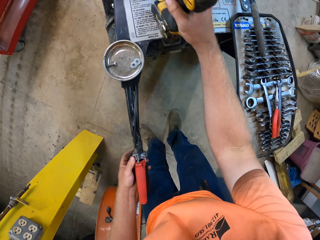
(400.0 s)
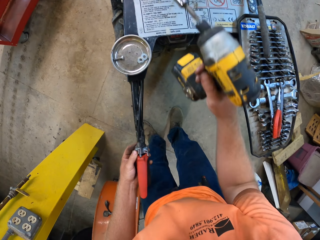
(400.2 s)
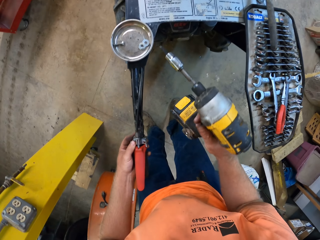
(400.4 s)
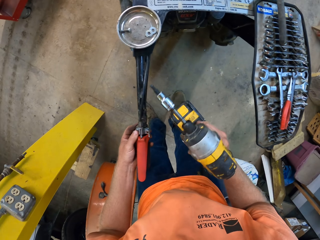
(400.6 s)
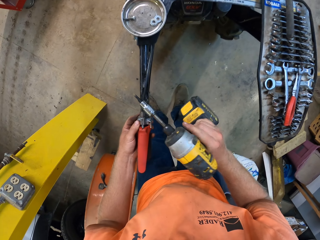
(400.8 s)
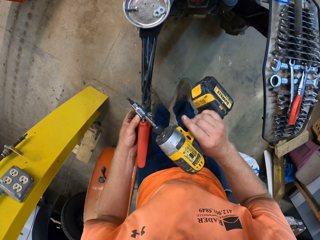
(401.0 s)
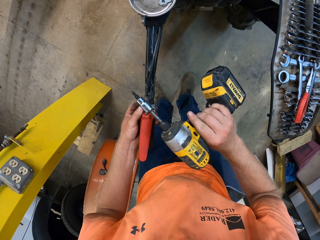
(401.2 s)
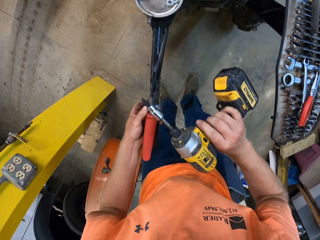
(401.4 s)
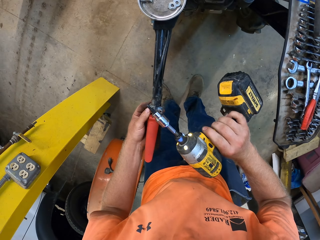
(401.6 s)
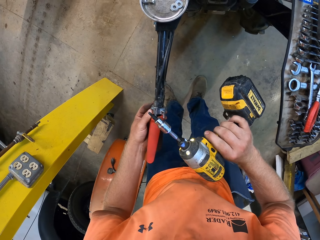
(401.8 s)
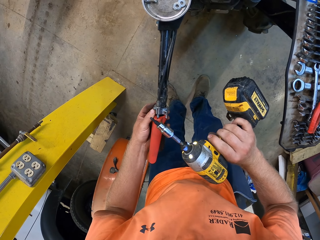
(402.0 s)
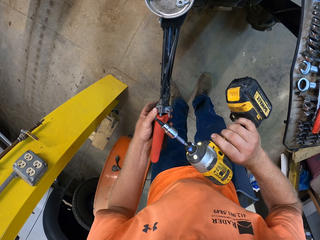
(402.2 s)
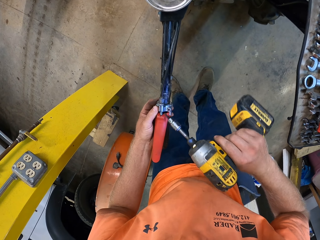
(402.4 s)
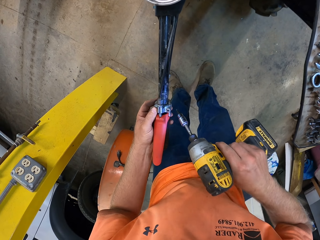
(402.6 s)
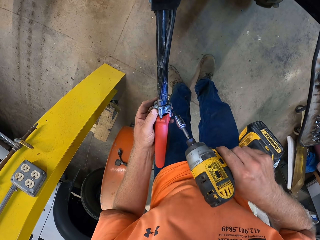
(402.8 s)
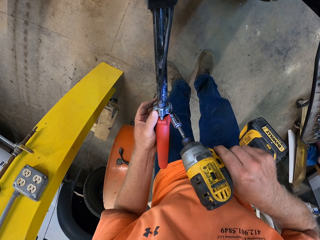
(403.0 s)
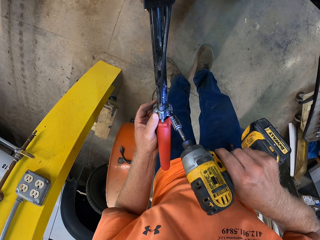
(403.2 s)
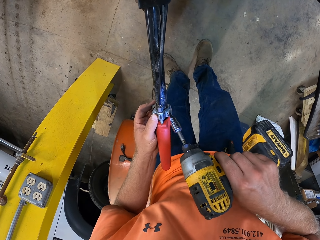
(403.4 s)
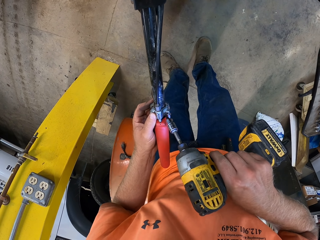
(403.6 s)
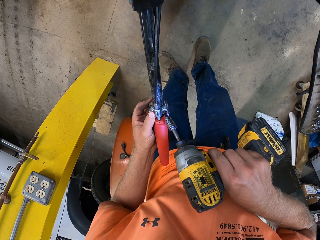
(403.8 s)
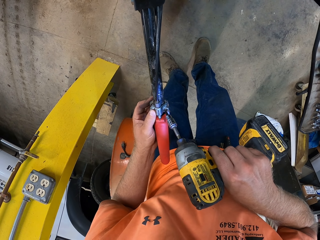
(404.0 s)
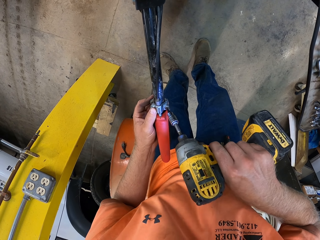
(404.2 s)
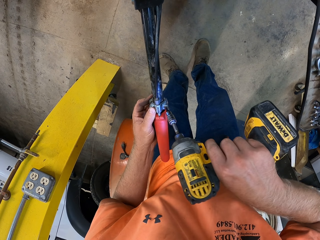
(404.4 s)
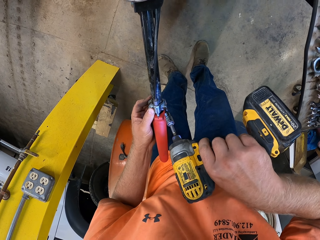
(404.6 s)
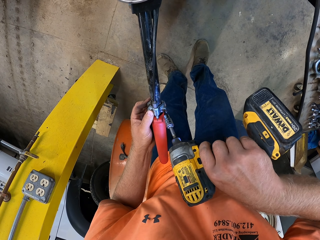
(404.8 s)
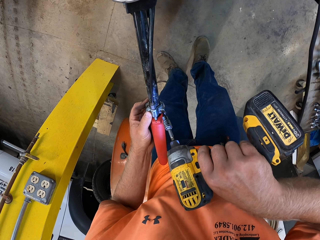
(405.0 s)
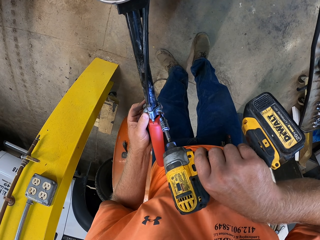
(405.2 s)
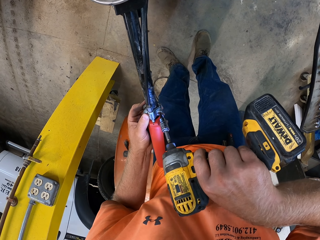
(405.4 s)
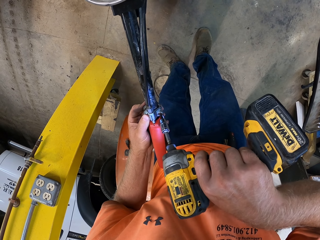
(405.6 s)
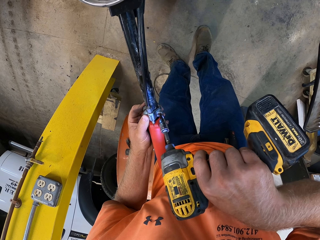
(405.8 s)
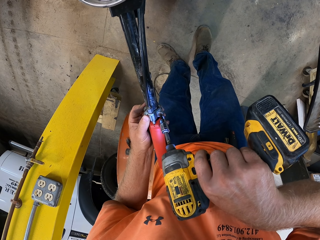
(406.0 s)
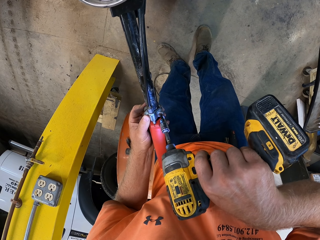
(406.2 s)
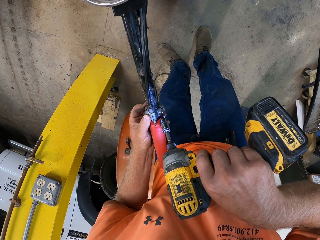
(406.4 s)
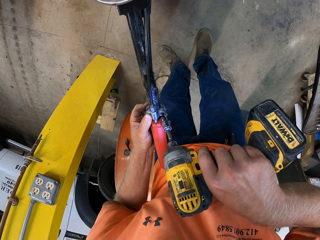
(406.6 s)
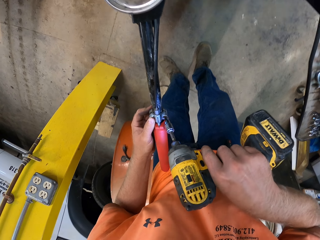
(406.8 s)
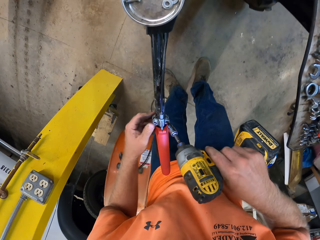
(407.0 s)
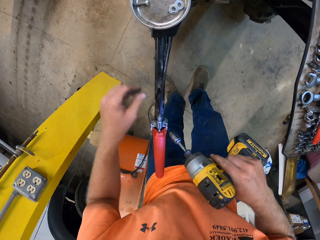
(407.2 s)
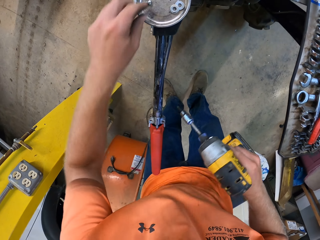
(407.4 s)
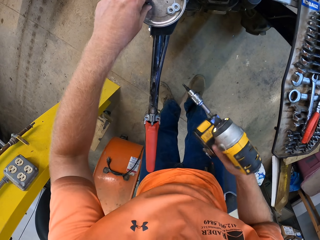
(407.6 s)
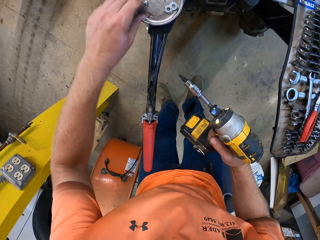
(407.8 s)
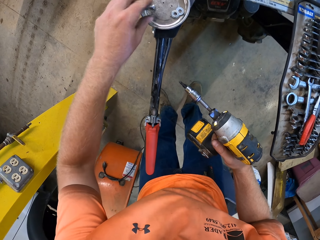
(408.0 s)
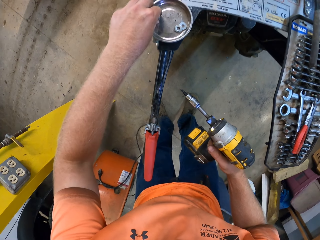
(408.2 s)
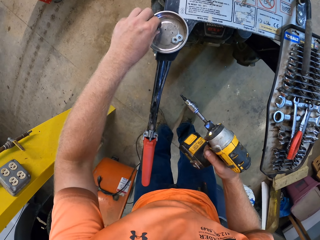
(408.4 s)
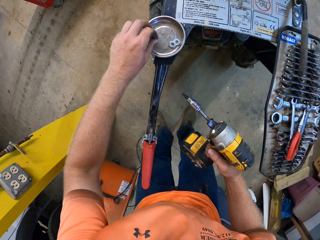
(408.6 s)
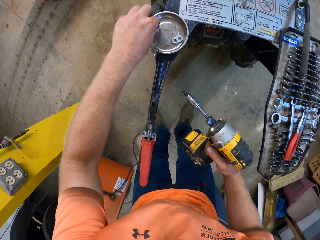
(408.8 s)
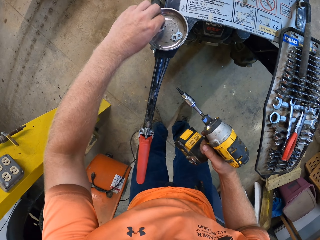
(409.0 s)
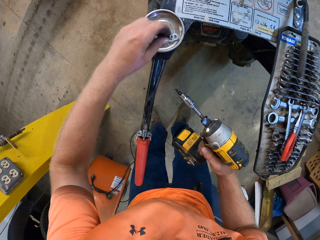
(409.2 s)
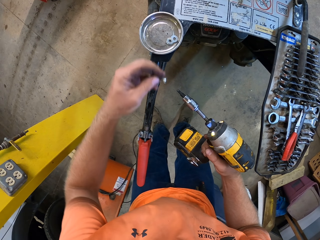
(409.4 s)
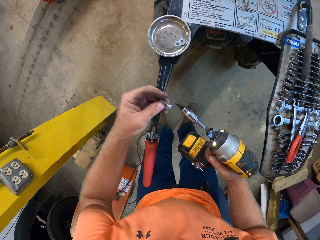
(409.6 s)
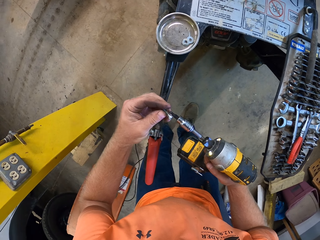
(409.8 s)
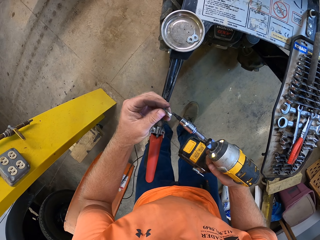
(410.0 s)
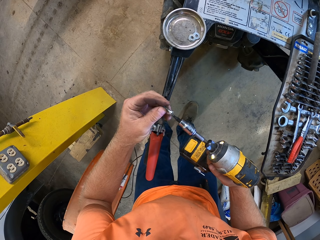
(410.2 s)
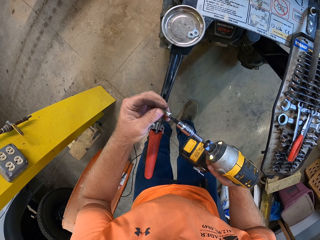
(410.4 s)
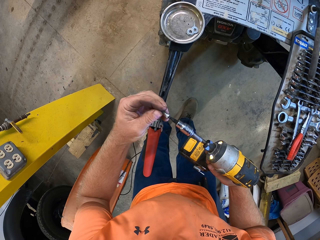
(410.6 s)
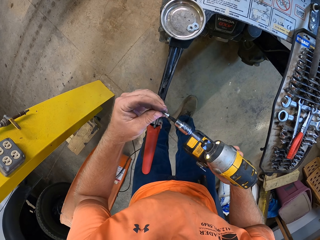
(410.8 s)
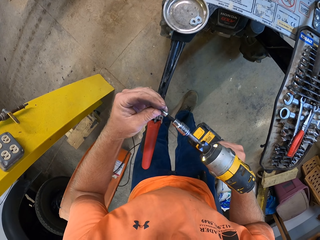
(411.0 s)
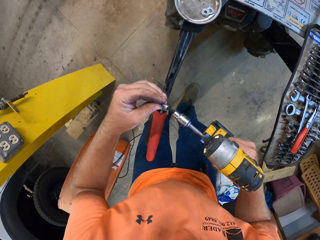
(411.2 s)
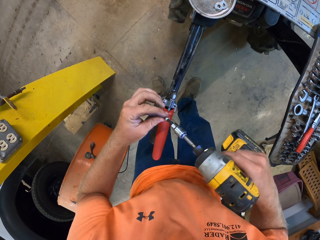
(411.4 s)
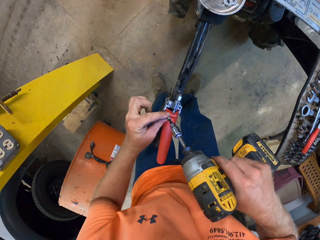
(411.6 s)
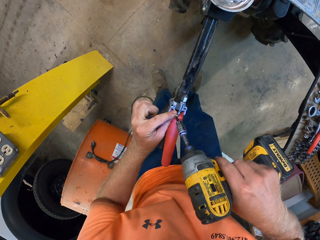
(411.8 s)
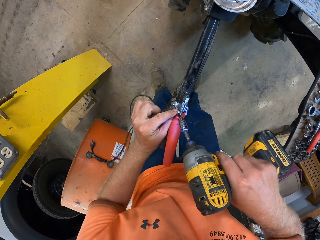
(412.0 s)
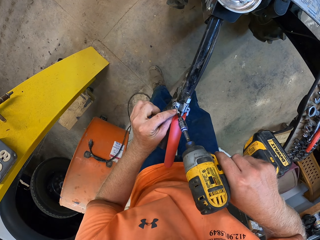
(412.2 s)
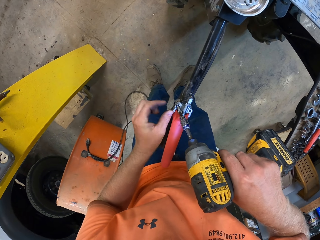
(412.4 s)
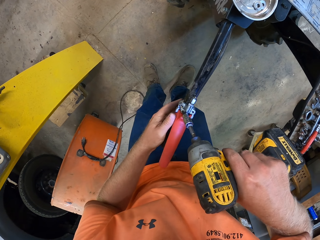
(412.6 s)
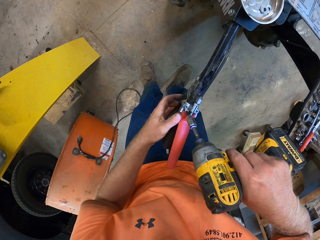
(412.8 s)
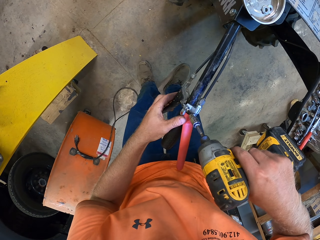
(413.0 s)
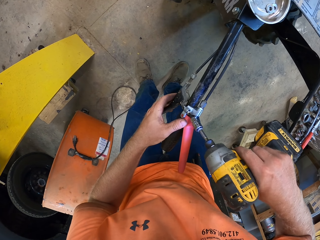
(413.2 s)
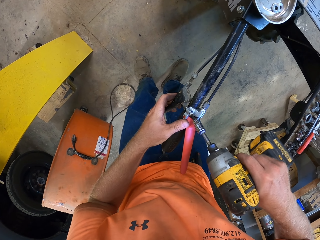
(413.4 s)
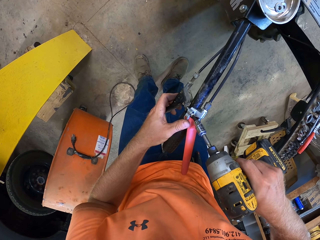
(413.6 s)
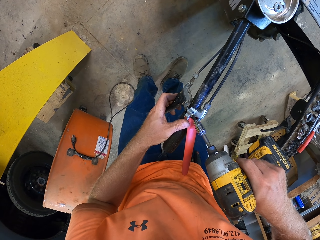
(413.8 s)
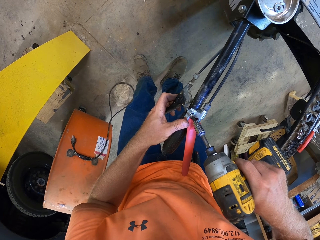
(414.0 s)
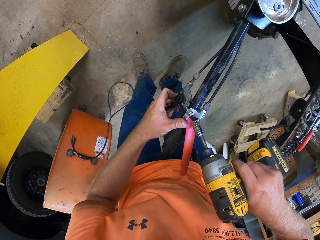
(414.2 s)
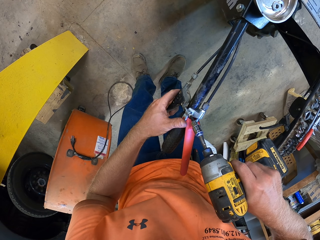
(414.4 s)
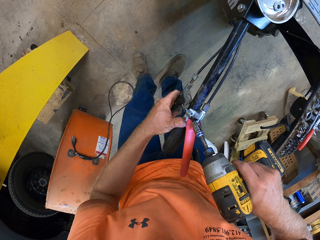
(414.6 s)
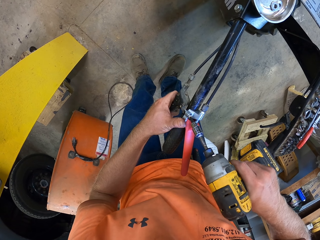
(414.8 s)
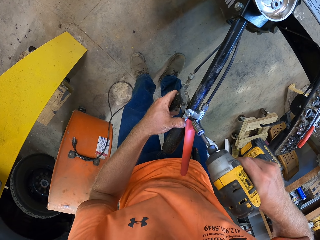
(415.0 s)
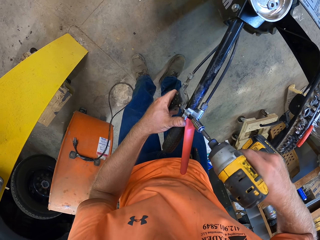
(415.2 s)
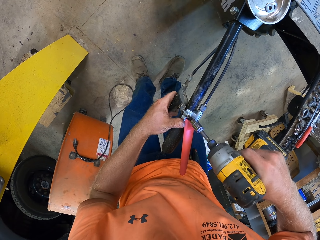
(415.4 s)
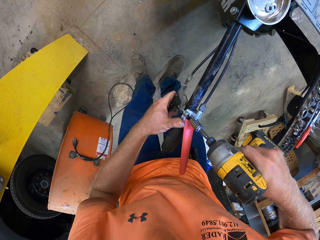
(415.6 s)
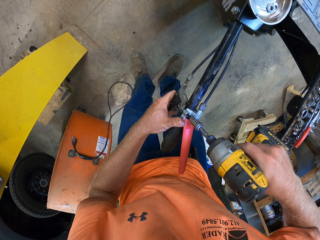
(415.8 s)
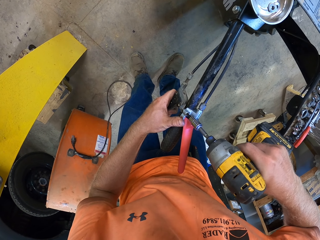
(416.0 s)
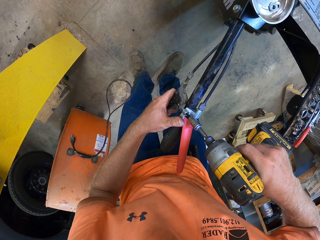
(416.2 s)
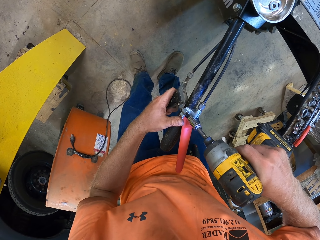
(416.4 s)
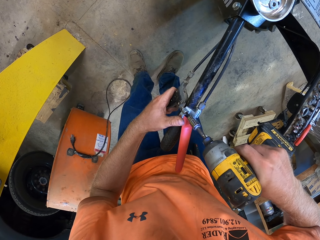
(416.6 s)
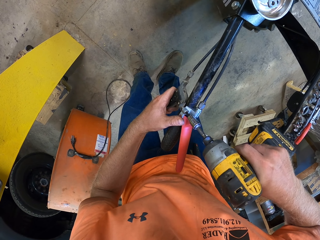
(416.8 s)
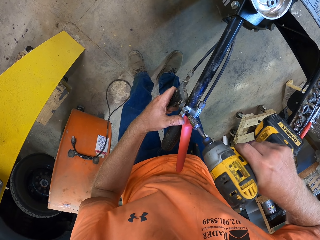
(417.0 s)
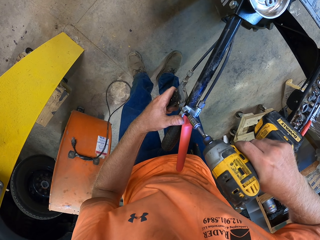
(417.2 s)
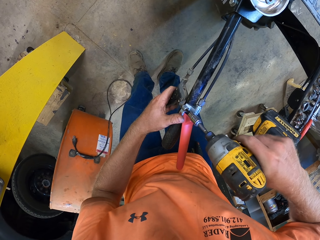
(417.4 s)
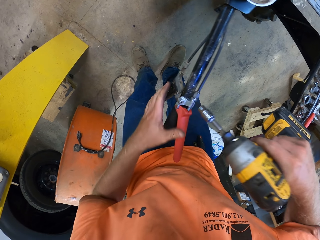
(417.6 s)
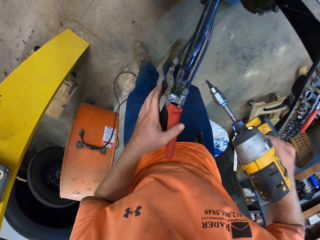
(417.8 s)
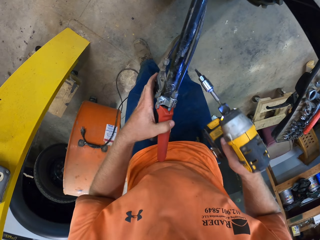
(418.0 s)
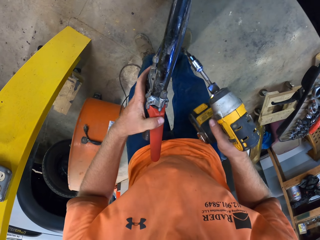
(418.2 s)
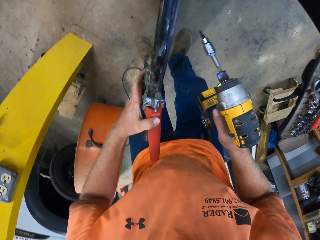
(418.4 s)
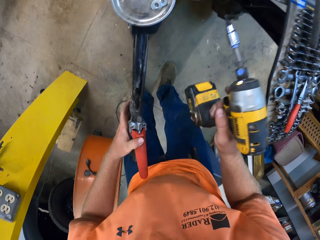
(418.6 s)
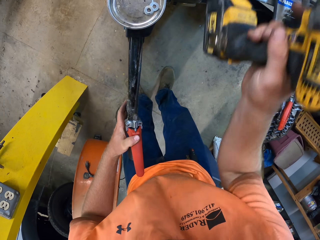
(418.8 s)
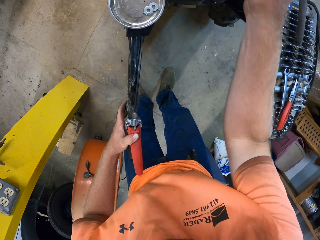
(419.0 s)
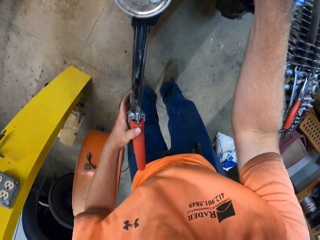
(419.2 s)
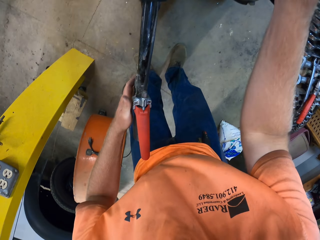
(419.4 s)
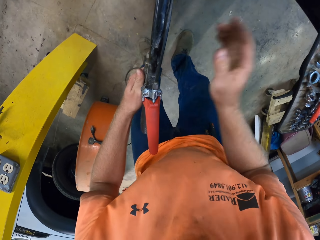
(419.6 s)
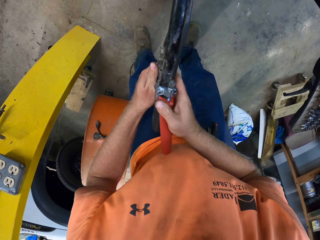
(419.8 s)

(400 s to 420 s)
The camera wearer picks up a cordless screwdriver or impact wrench from the mini dumper with his right hand. He drives the screw into the clutch lever on the left handle of the mini dumper with the cordless screwdriver in his right hand. He picks a screw from a bowl on the mini dumper with his left hand. He puts the screw in his left hand in the cordless screwdriver in his left hand. He drives the screw in the cordless screwdriver into the clutch lever on the left handle of the mini dumper with the cordless screwdriver in his right hand. He holds the brake lever and the clutch lever in the left handle of the mini dumper with his left hand. He tightens the screw with the wrench. He places the cordless screwdriver in his right hand on the mini dumper.

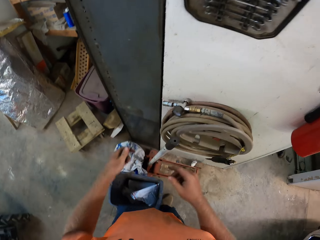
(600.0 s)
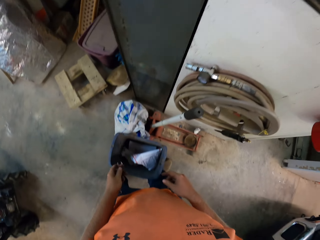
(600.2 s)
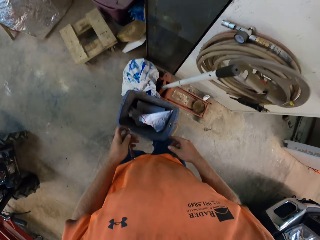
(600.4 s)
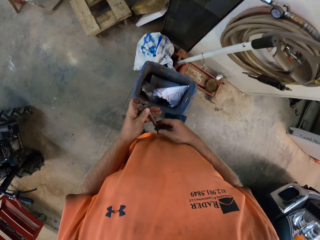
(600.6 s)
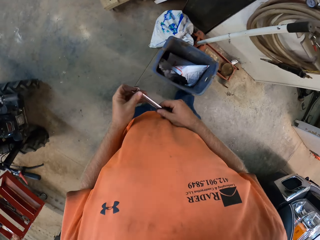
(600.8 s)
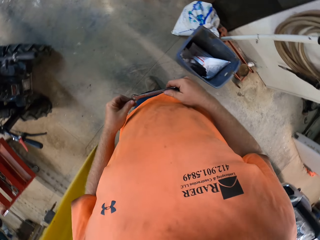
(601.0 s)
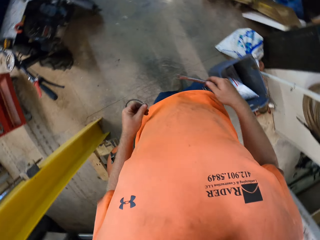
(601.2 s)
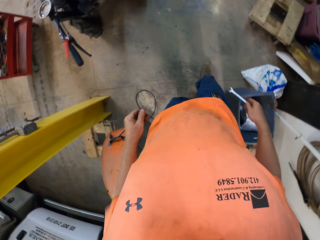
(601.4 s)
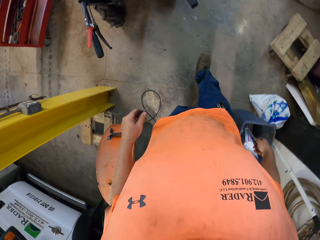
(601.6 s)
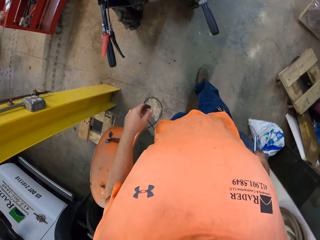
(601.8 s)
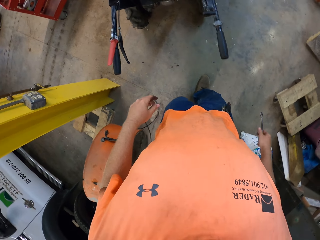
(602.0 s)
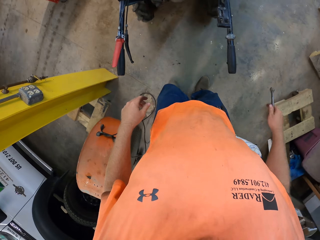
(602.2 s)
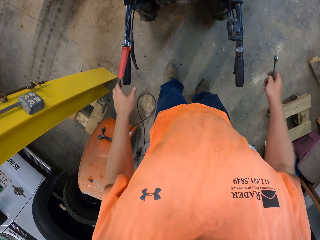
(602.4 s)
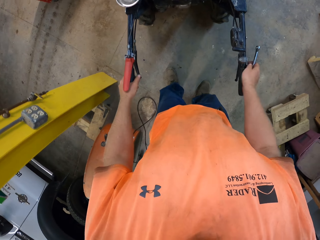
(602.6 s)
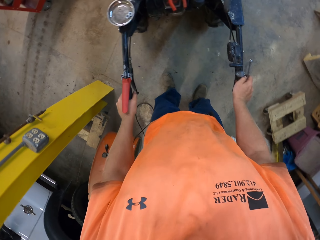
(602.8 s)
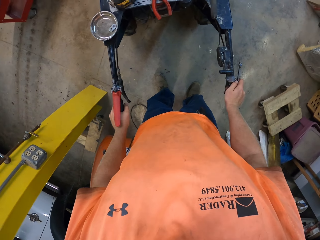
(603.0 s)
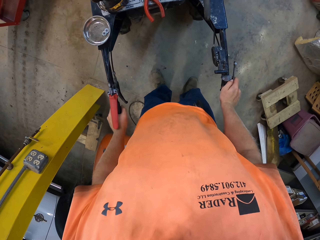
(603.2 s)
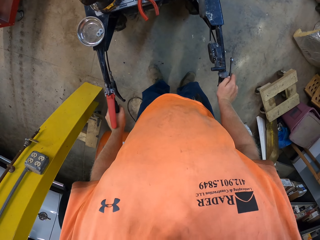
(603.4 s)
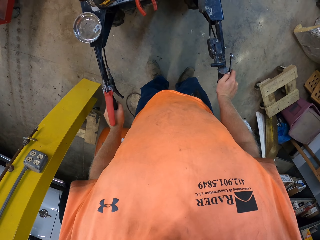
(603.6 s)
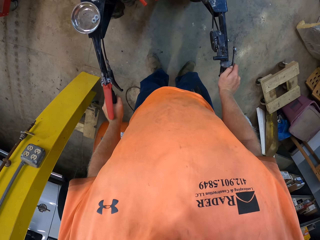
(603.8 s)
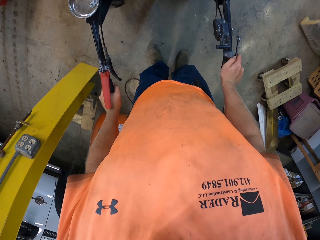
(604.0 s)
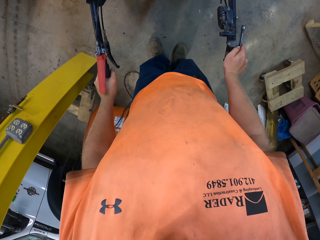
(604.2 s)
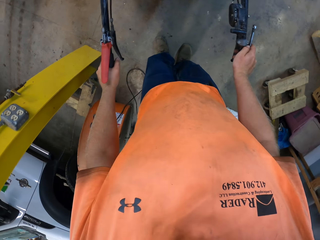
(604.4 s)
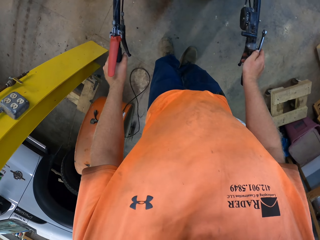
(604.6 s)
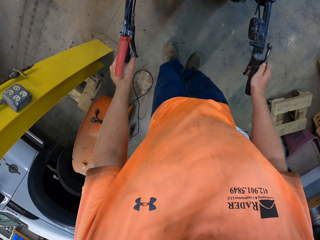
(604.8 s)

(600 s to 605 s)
The camera wearer passes the spanner to his right hand. He holds the spanner. He holds the handle of the lawn mower with both hands.
